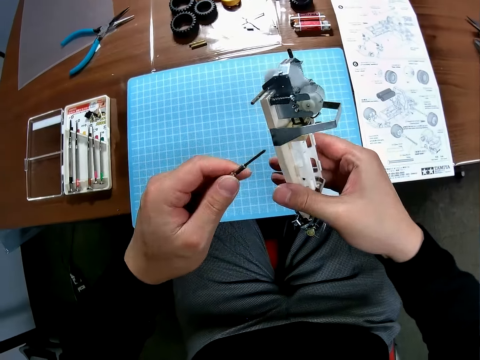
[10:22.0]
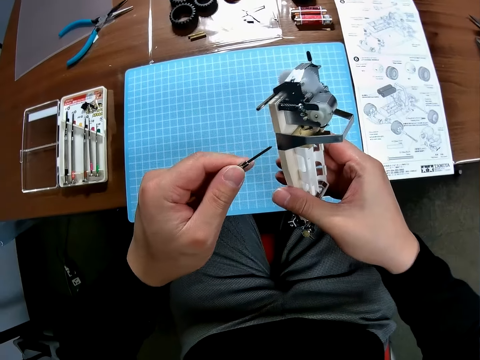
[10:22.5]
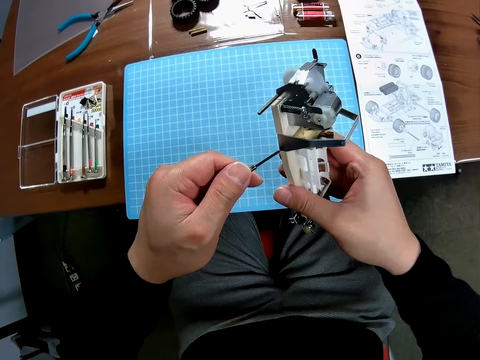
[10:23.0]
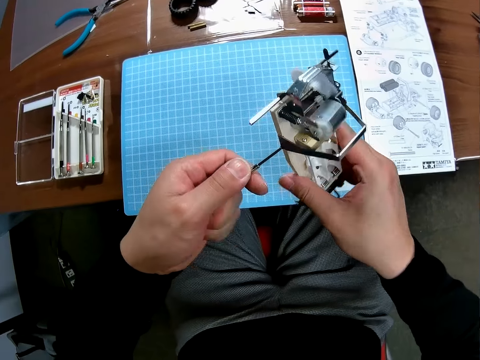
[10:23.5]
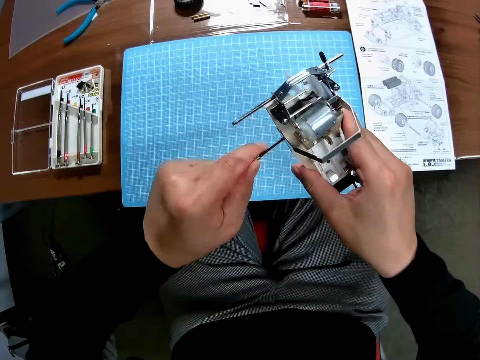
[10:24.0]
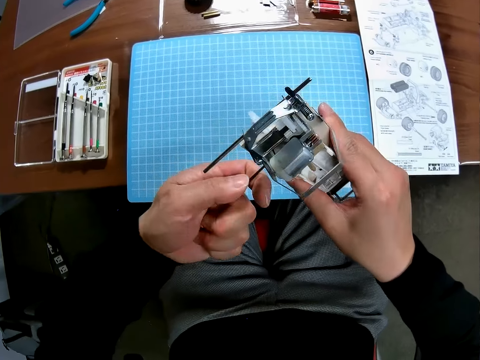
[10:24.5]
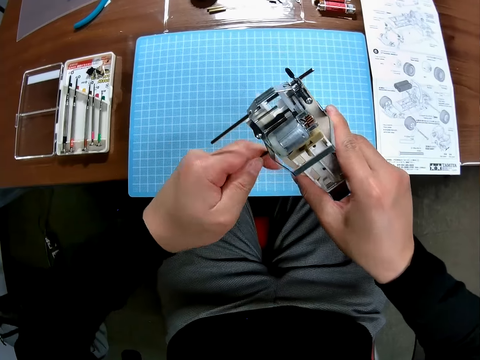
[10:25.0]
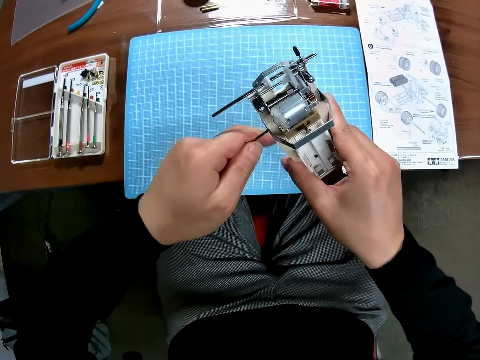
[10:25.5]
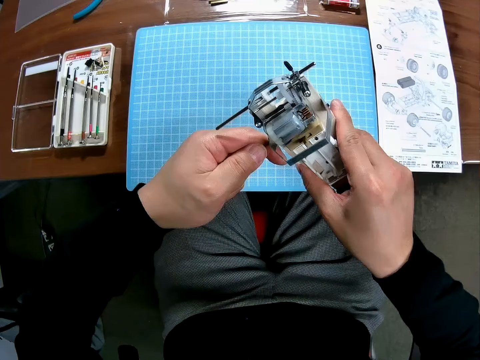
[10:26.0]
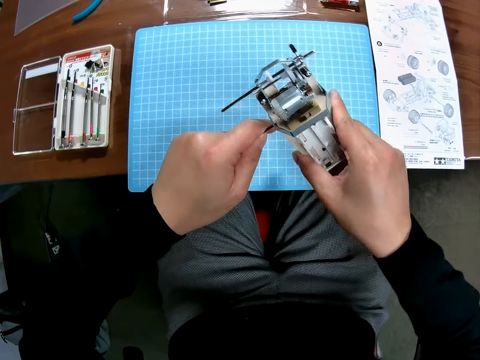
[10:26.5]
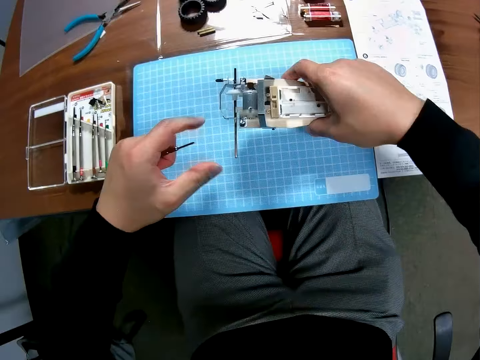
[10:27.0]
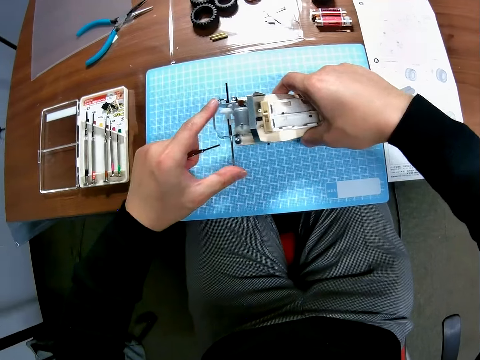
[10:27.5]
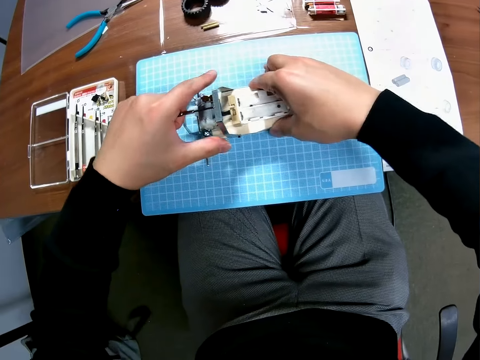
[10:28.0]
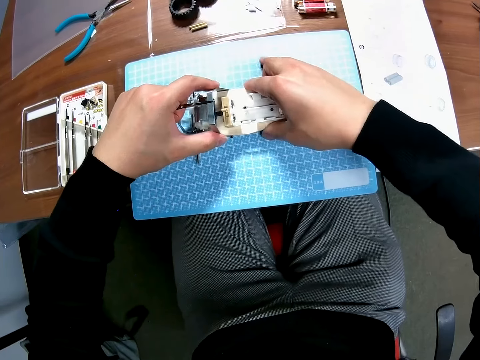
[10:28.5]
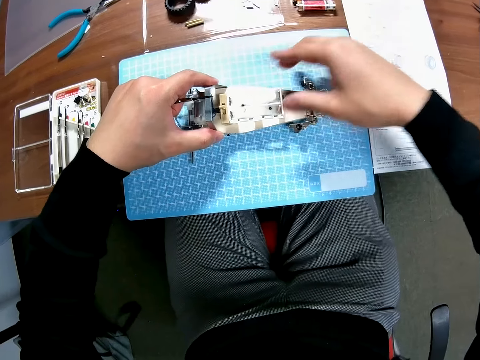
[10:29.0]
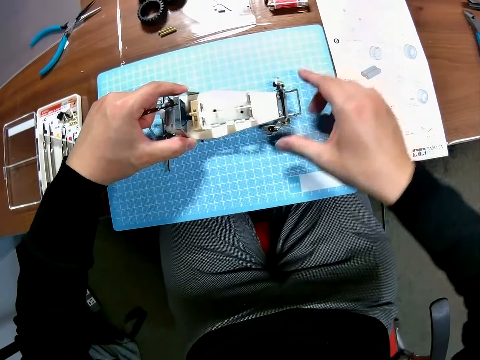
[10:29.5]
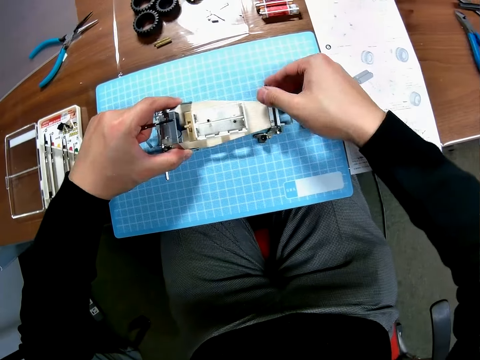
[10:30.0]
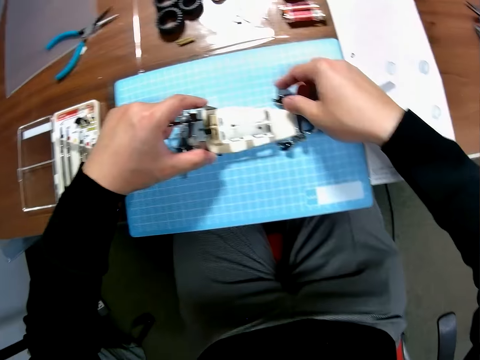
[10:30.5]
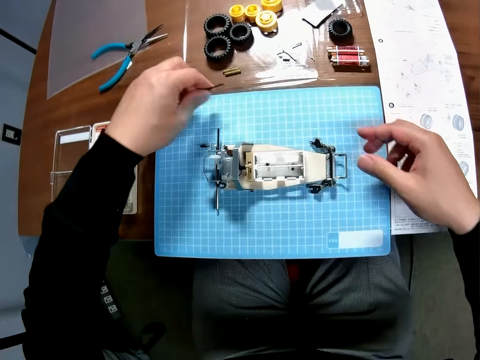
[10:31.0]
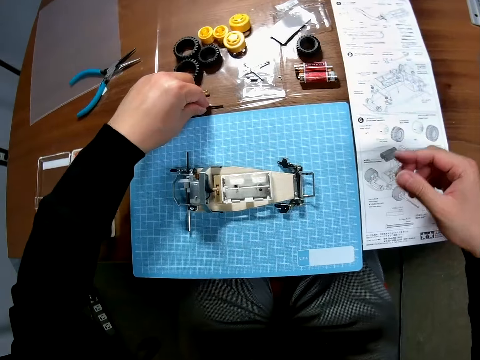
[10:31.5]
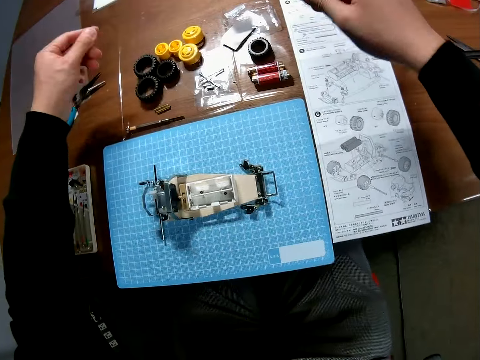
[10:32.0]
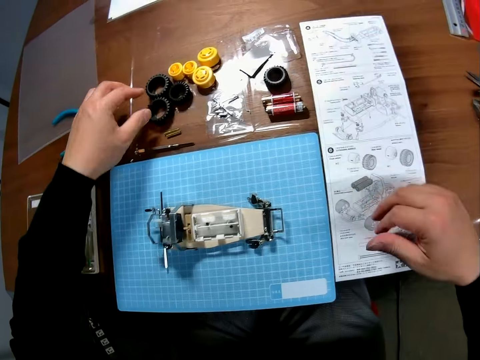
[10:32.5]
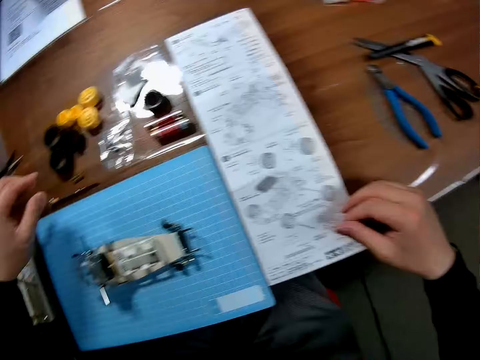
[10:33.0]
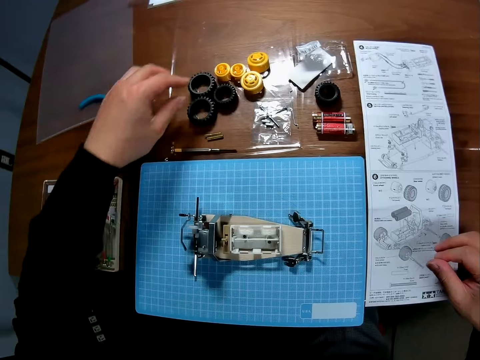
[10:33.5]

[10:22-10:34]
The camera wearer screws the rear wing end plate using the screwdriver. They put the carriage on the desk. They touch the front suspension. They put the screwdriver on the desk. They swing their hands.

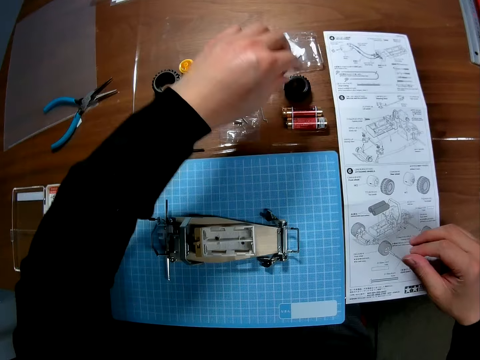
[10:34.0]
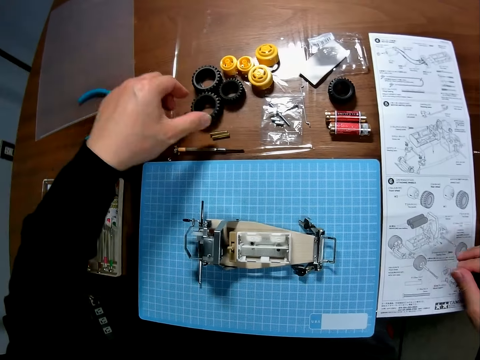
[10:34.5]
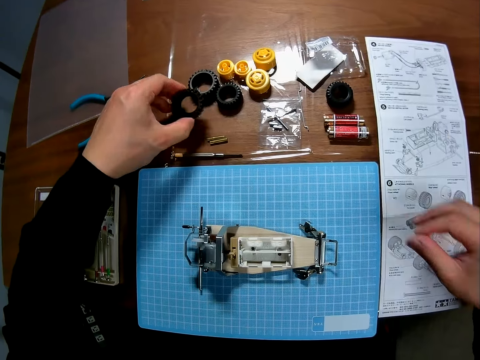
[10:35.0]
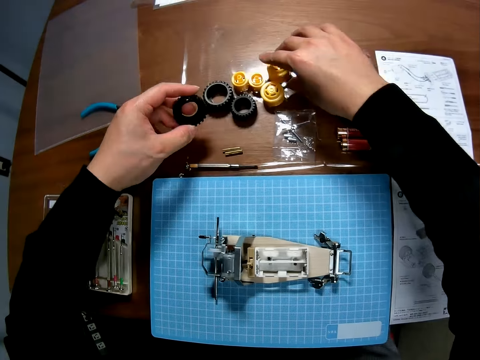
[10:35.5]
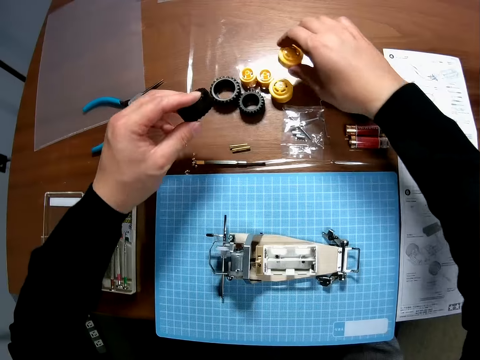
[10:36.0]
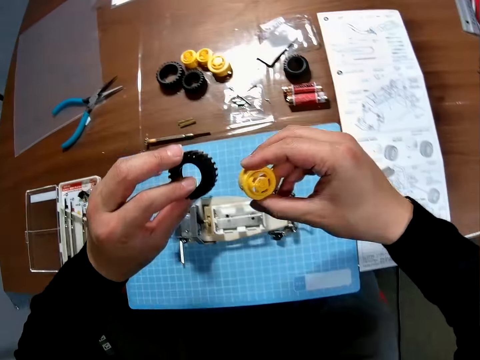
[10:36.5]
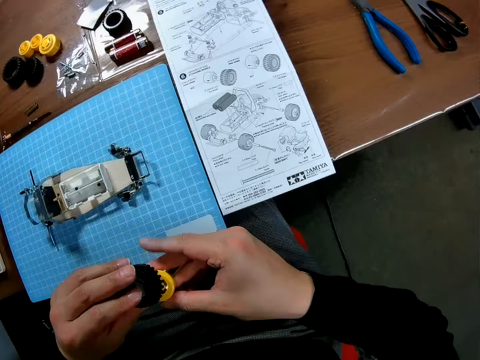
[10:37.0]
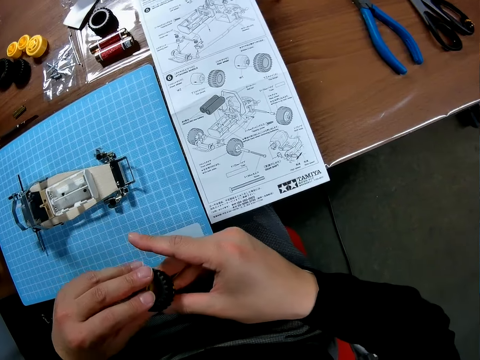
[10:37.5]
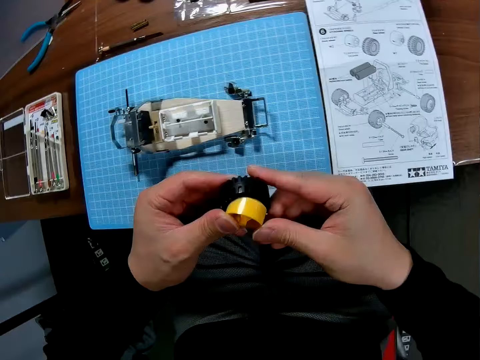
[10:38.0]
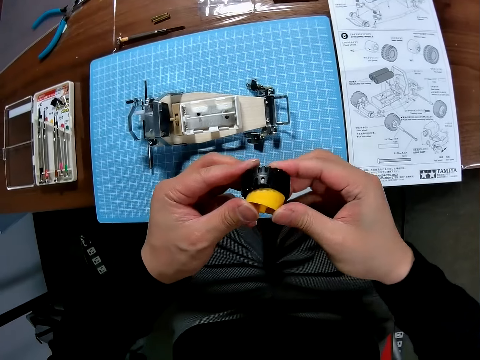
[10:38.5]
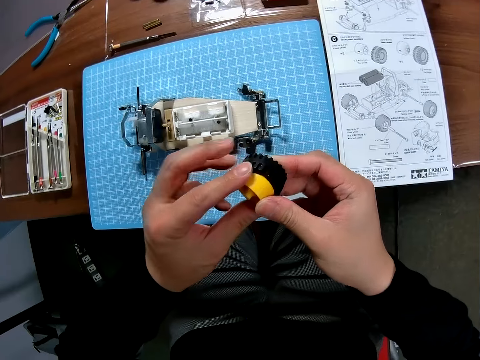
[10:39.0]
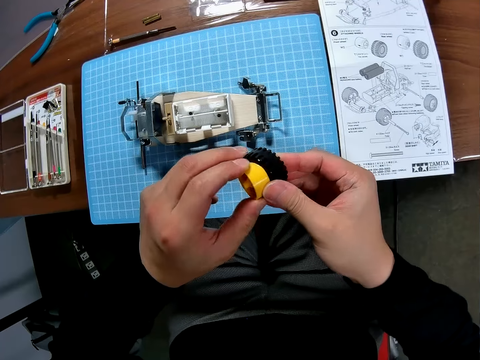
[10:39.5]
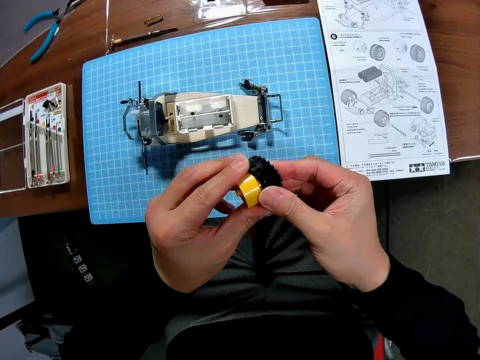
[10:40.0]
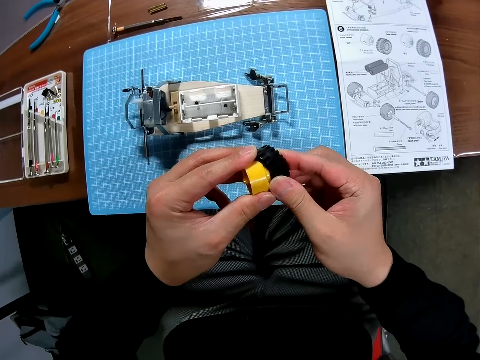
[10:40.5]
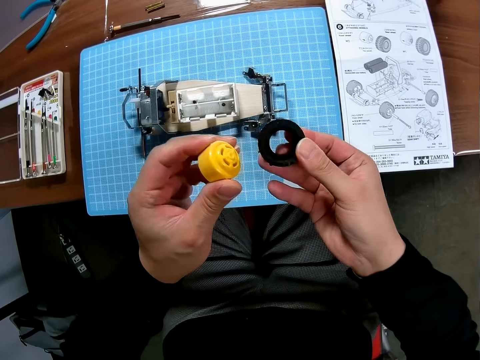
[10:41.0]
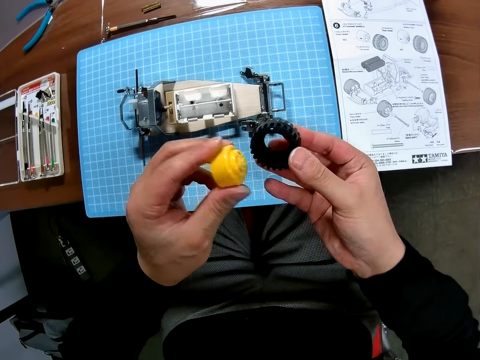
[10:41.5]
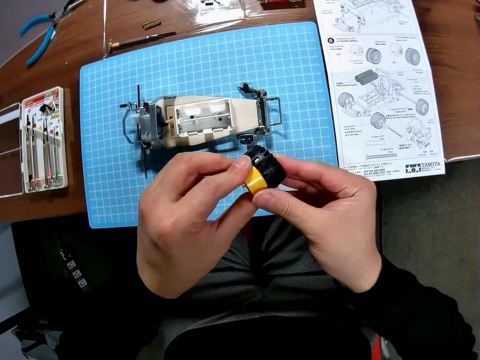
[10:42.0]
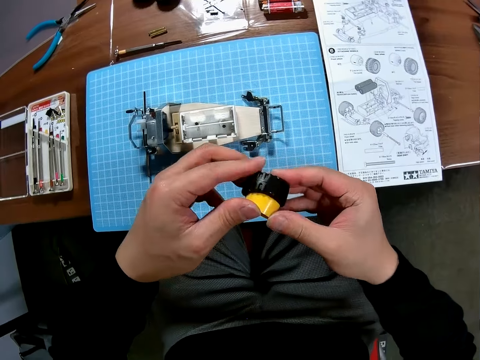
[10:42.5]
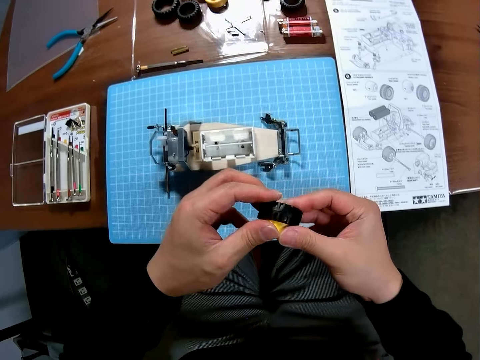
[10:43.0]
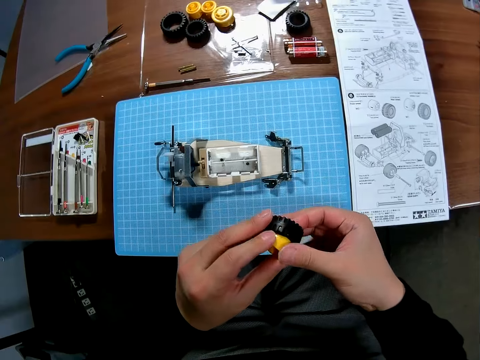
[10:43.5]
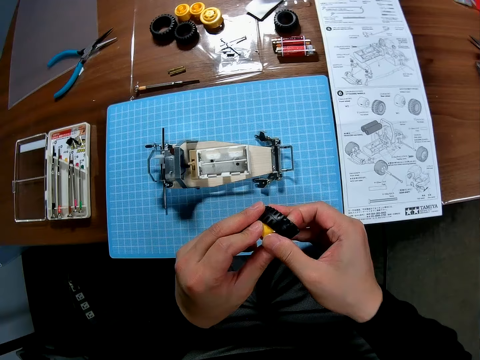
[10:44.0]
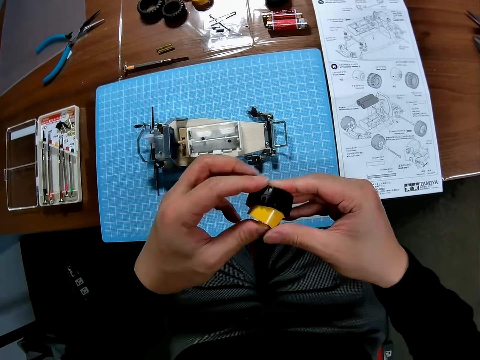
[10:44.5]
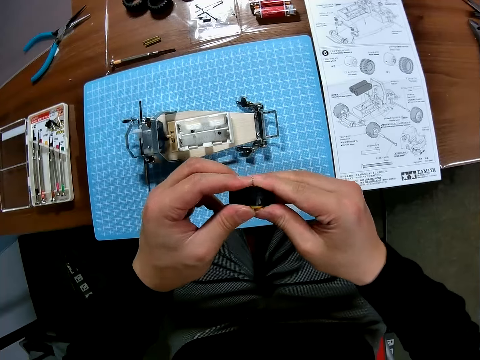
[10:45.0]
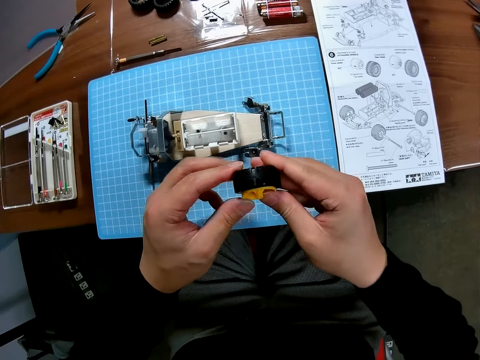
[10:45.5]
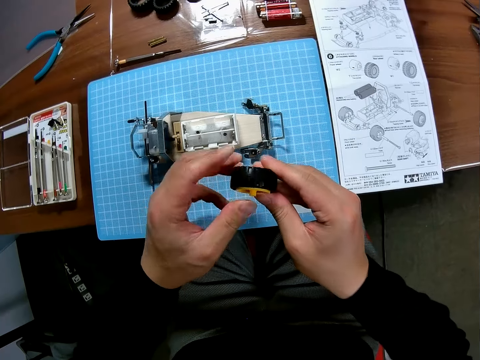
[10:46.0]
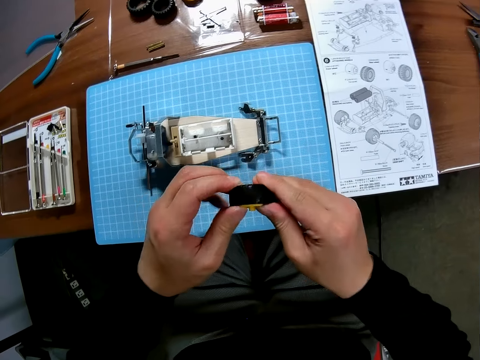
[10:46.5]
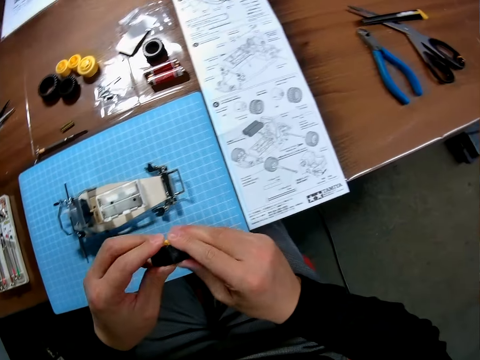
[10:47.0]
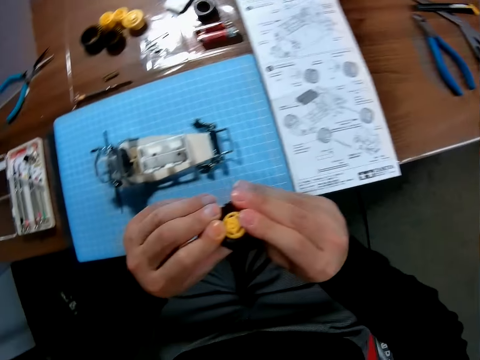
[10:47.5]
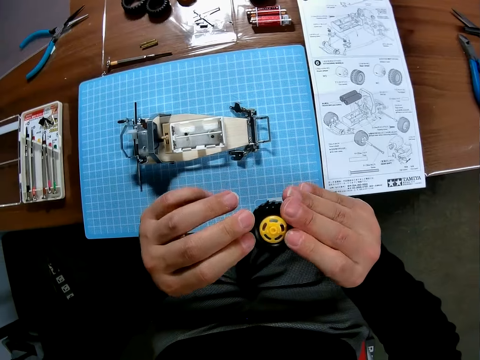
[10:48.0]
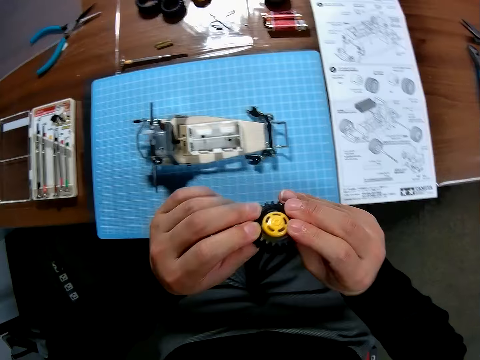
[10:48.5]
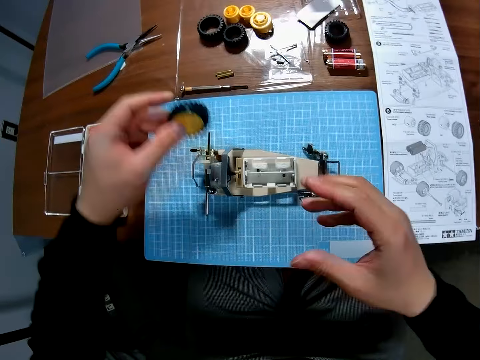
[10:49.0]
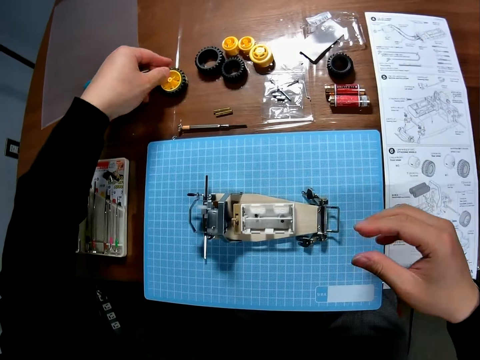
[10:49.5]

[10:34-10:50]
The camera wearer picks up a tyre. They pick up a tyre part or rim. They fix the rim in the tire. They put the tire on the desk and pick up a tire.
